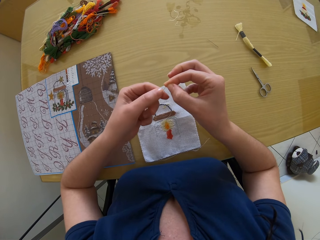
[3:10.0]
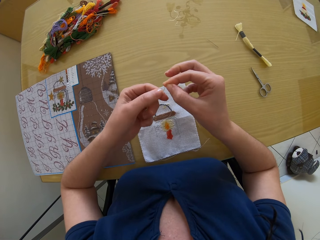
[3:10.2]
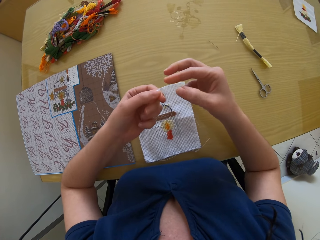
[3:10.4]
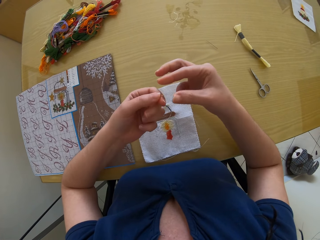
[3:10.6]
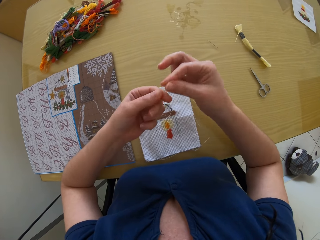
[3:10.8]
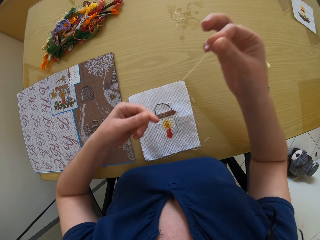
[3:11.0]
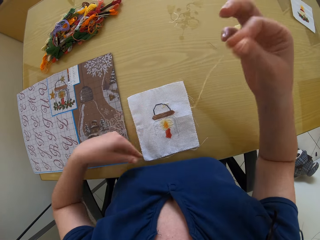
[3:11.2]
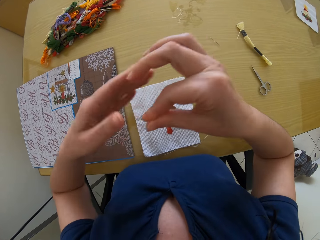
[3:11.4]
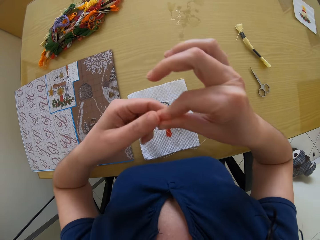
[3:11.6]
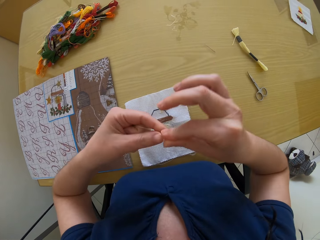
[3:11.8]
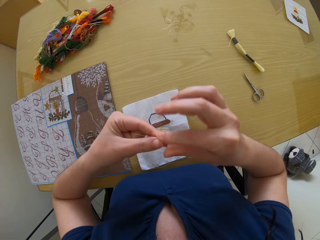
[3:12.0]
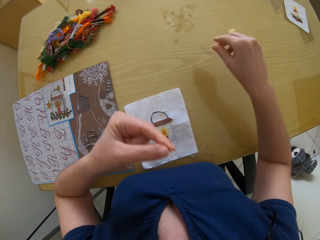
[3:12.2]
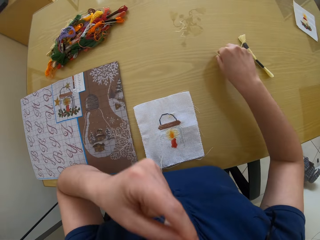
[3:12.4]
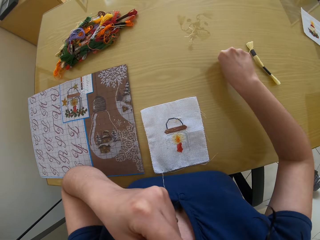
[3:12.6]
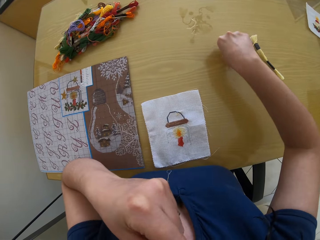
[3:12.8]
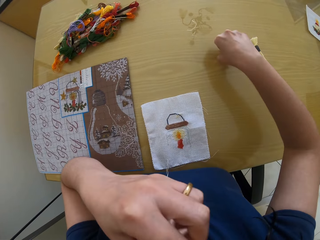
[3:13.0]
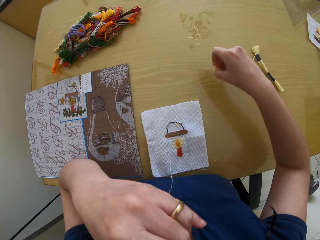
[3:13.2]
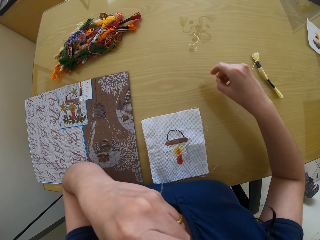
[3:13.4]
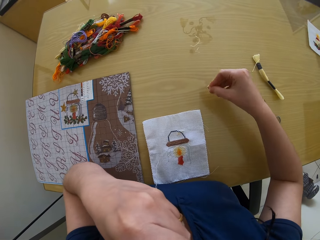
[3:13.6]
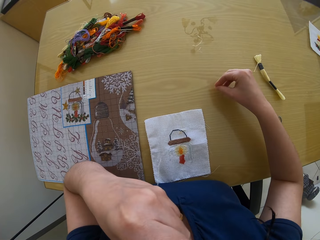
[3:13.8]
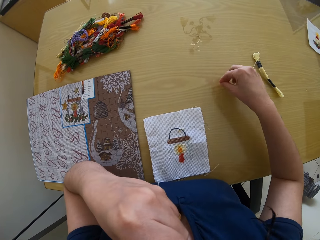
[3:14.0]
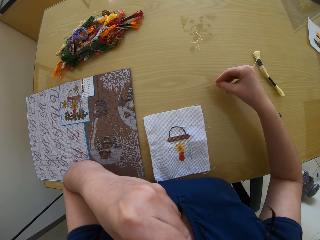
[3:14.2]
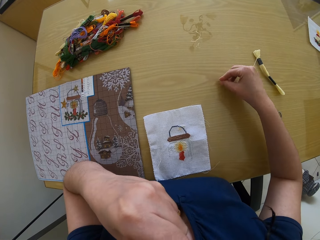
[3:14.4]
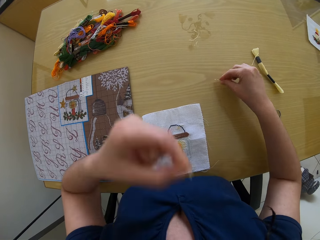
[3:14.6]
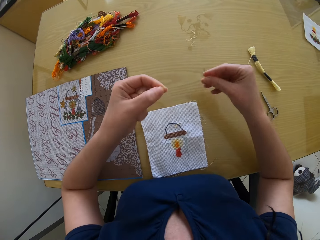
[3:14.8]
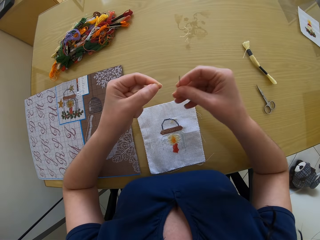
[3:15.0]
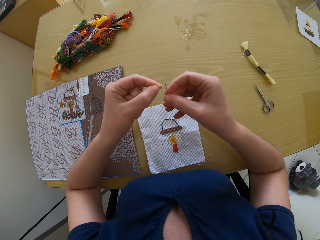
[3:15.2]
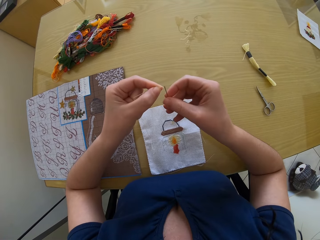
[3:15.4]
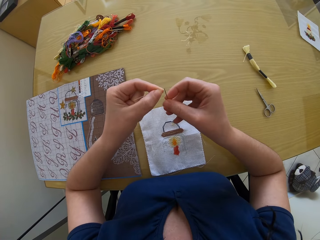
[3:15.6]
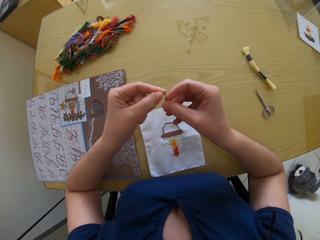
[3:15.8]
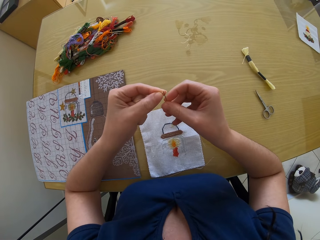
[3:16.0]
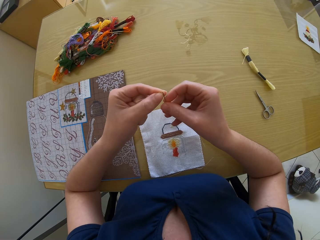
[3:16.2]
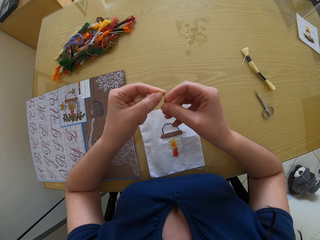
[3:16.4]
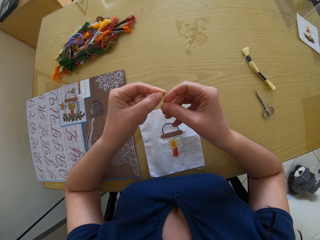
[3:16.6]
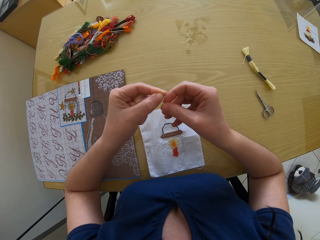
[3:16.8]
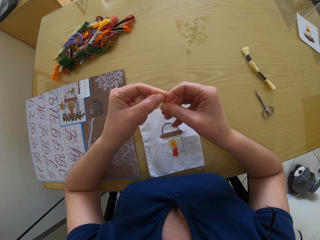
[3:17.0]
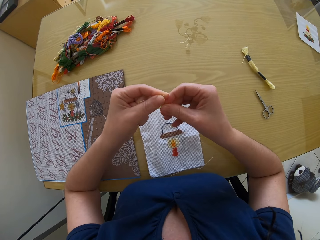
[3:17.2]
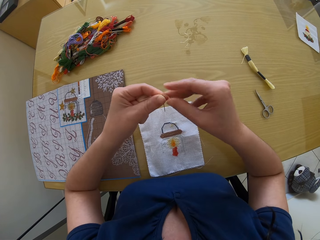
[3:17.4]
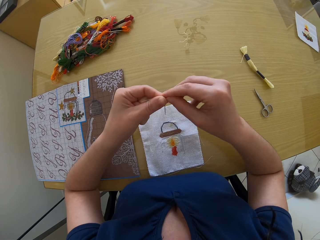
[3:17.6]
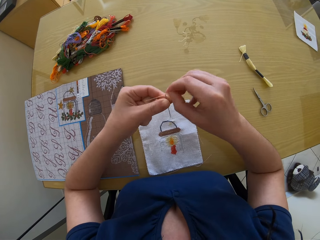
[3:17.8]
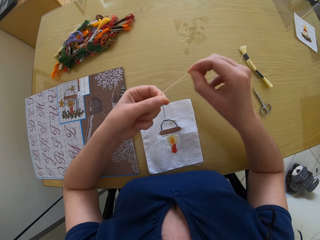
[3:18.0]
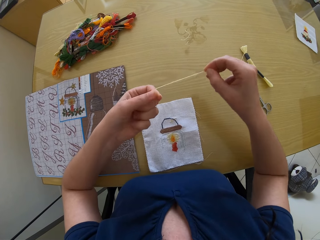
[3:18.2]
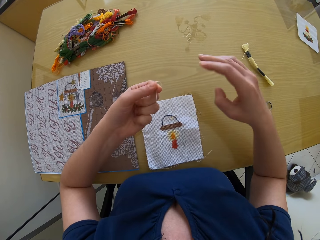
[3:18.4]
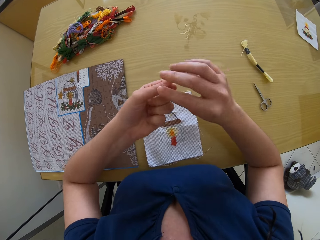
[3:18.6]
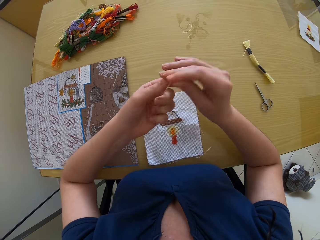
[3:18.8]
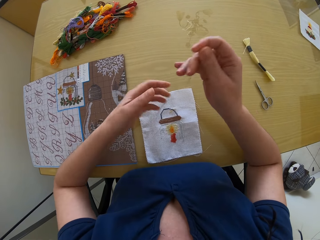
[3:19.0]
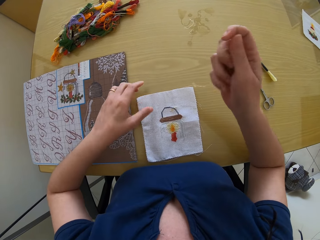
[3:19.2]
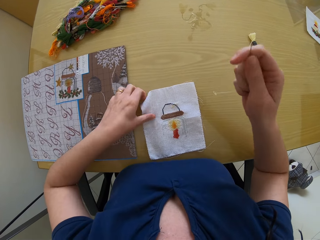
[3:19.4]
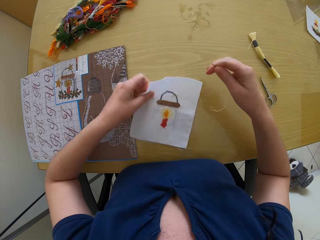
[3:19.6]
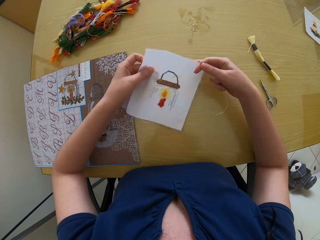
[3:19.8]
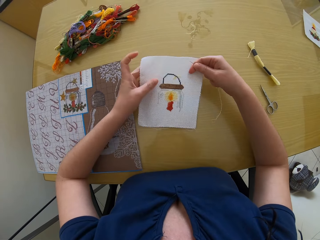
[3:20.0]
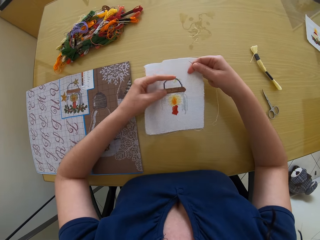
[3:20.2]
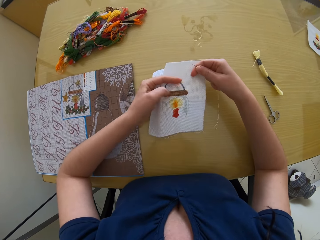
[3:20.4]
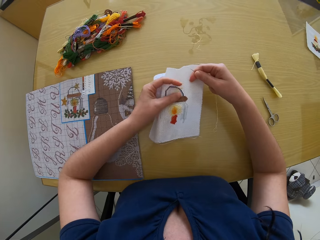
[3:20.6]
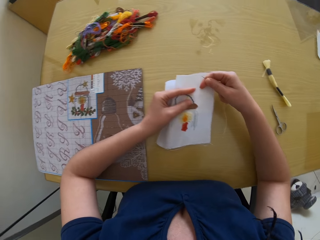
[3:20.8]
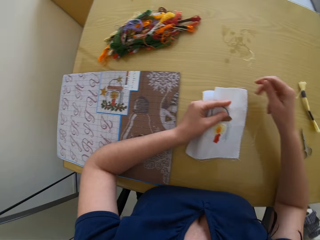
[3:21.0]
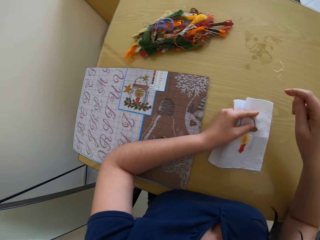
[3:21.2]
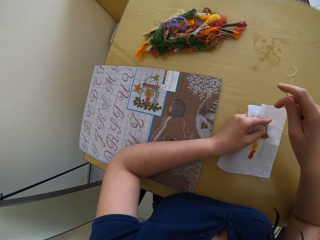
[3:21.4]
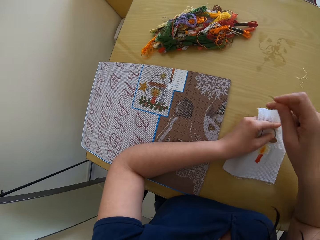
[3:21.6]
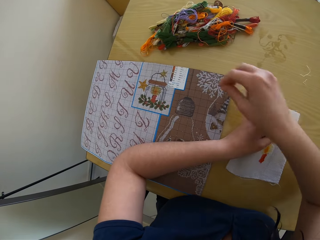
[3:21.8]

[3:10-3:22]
The camera wearer passes the thread in her right hand to her left hand. She picks the needle from the table with her right hand. She arranges the tips of the thread in her left hand with her mouth. She fixes the thread in her left hand into the eye of the needle in her right hand. She passes the needle in her right hand to her left hand. She pulls the thread through the eye of the needle in her left hand with her right hand. She passes the threaded needle in her left hand to her right hand. She picks the fabric from the table with her left hand. She holds the fabric with both hands. She folds the fabric with her left hand.

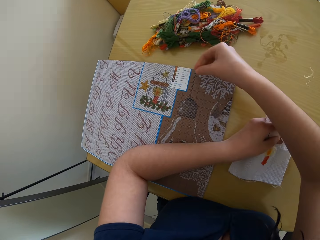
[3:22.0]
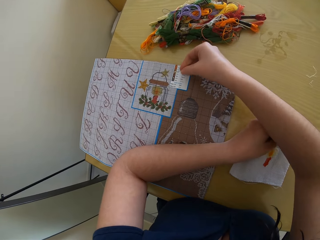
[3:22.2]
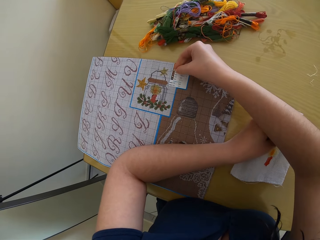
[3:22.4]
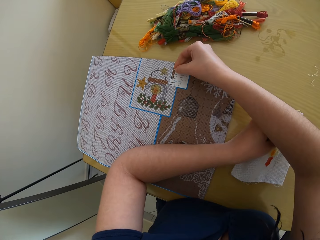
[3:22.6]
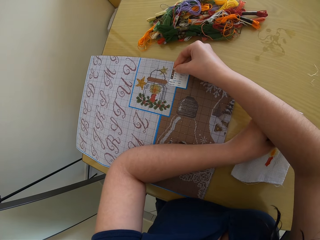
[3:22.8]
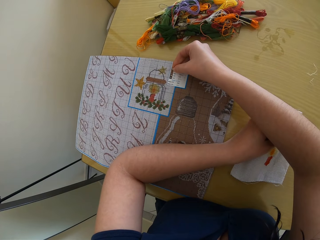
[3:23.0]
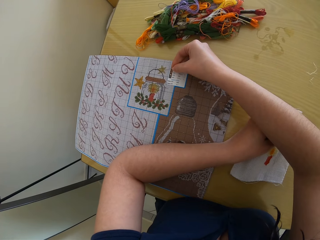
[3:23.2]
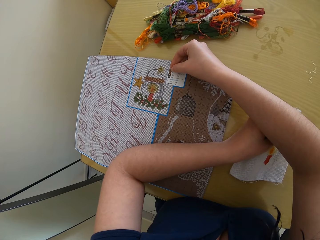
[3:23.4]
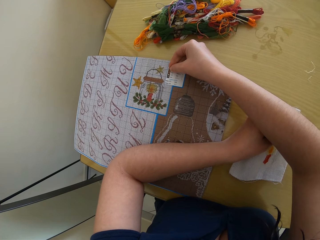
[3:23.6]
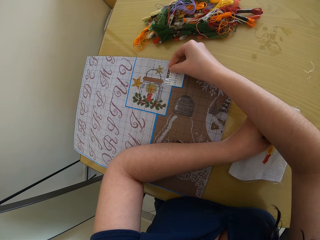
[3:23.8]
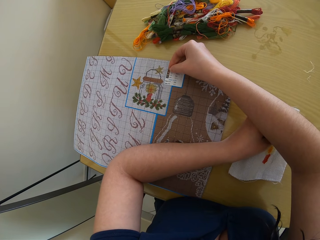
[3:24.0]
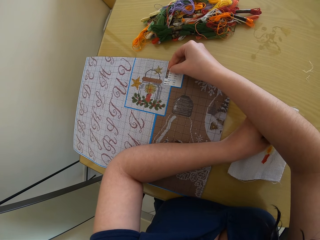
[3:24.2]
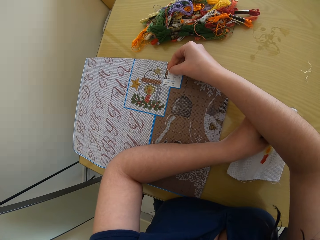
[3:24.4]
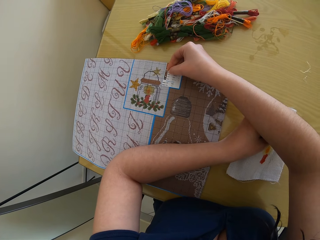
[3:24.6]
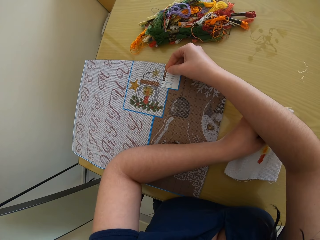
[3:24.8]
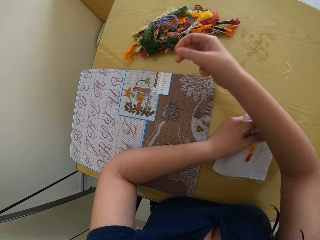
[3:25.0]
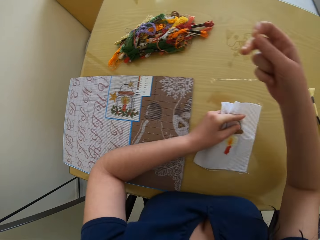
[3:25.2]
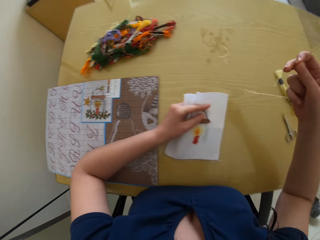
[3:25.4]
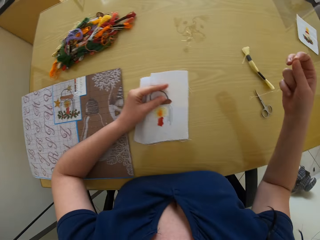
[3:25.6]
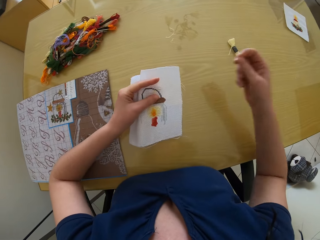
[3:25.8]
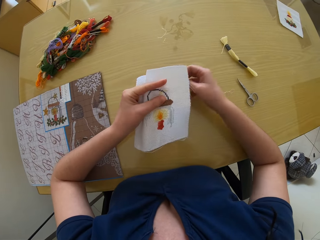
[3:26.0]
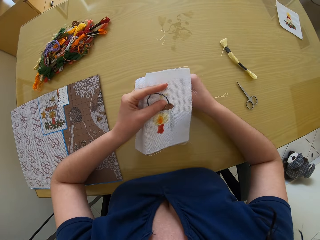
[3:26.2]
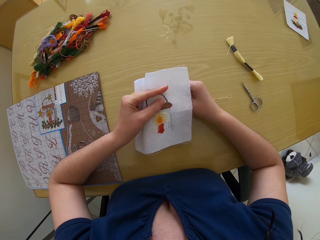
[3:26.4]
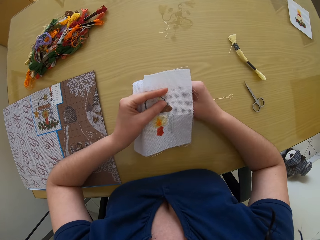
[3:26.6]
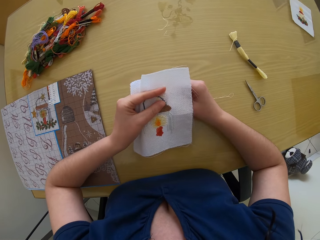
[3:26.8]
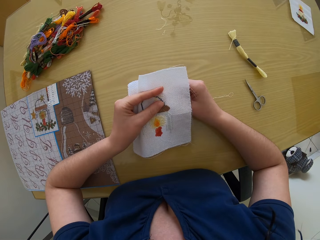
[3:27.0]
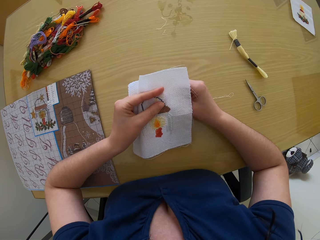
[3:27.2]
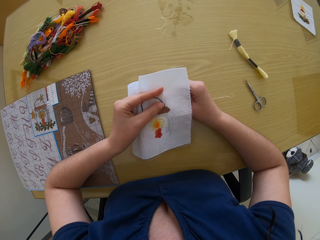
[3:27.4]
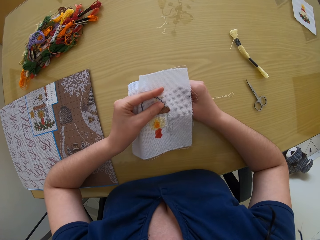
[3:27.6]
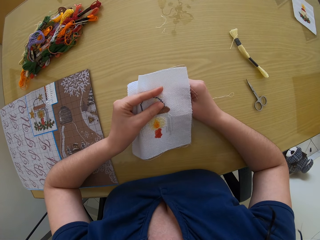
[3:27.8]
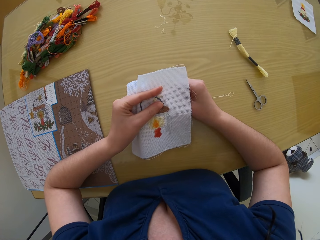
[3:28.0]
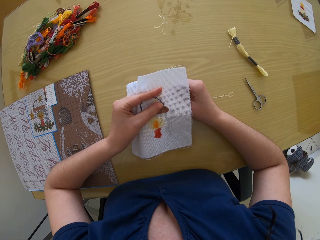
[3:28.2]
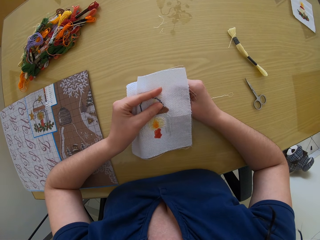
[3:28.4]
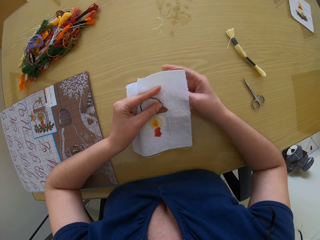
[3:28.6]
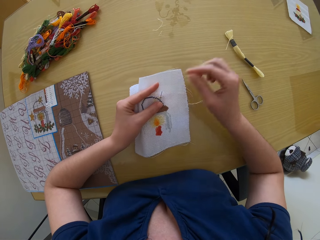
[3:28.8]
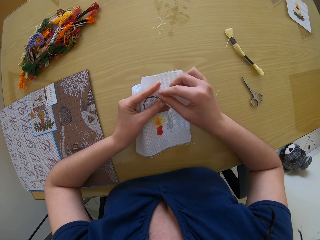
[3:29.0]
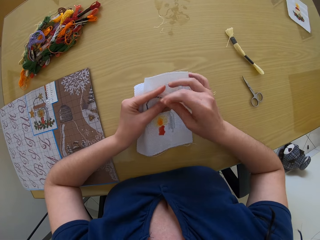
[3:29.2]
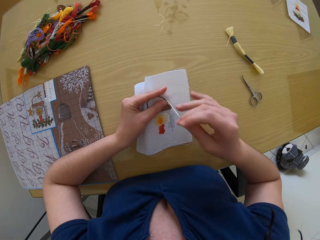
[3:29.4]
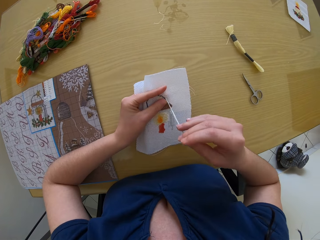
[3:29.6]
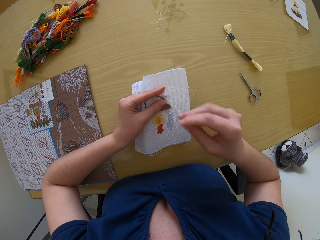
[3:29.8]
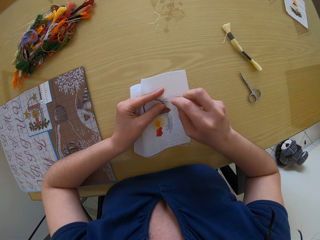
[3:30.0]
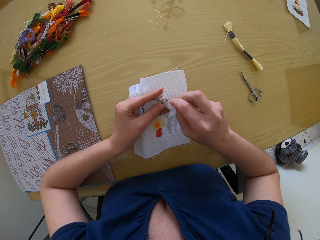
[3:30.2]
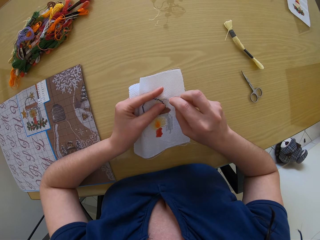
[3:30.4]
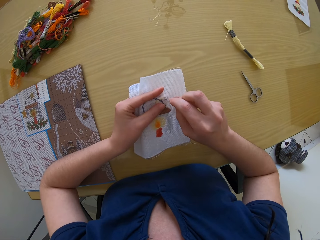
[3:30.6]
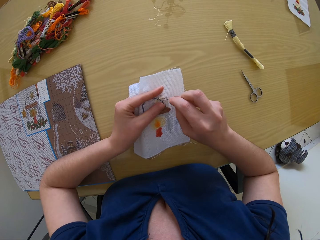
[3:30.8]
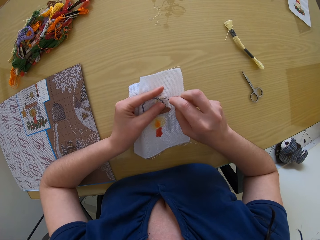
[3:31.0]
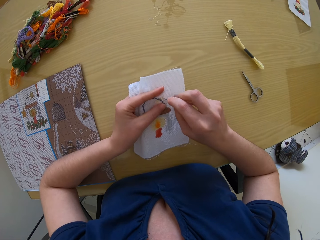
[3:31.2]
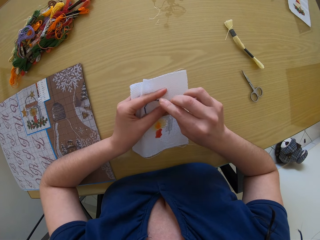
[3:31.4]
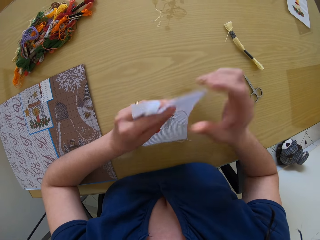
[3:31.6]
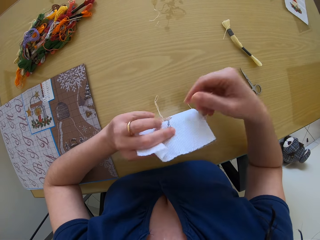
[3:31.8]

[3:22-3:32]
The camera wearer touches the cloth on the table with the threaded needle in her right hand. She does something. She sews the fabric in her left hand with the threaded needle in her right hand.
